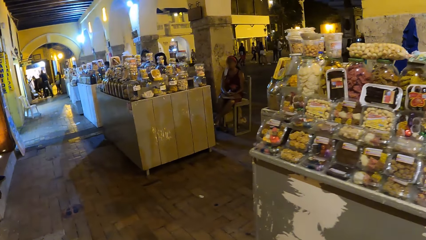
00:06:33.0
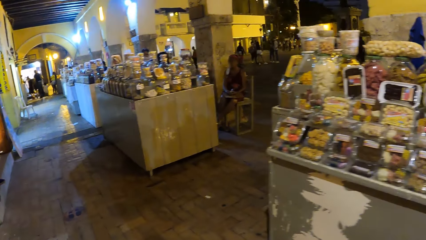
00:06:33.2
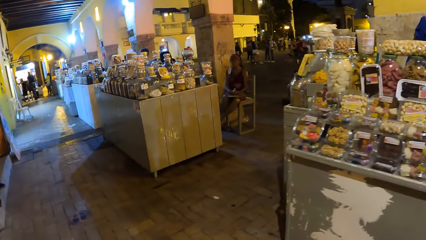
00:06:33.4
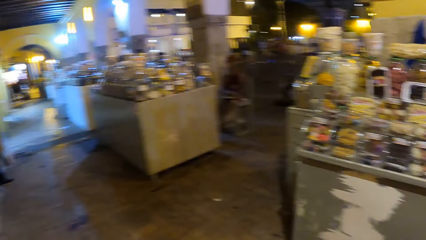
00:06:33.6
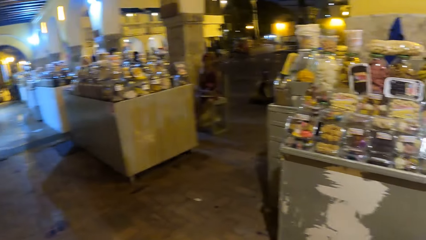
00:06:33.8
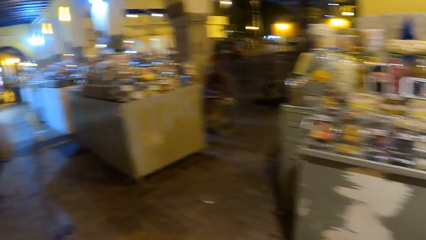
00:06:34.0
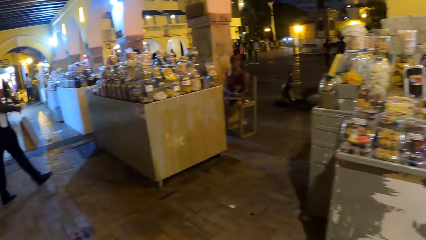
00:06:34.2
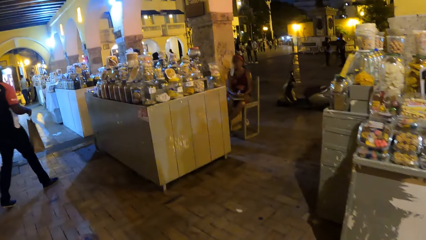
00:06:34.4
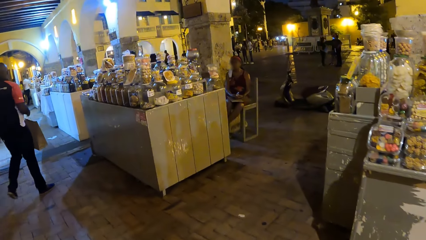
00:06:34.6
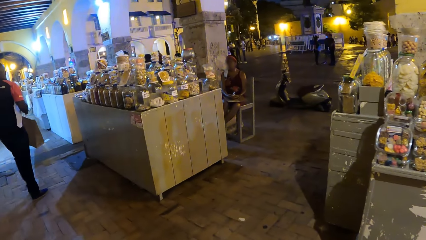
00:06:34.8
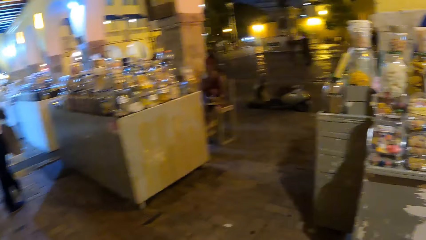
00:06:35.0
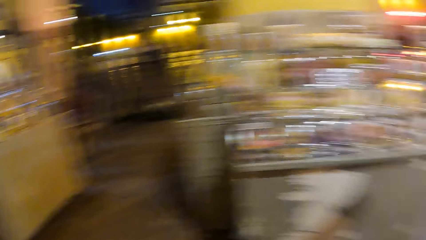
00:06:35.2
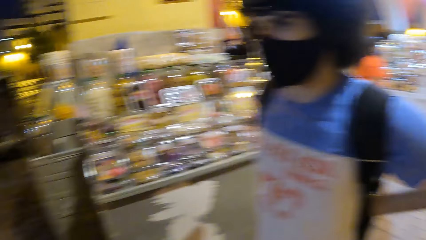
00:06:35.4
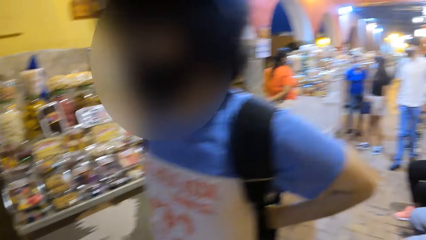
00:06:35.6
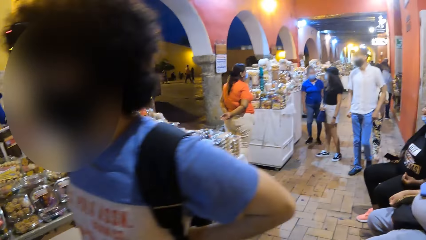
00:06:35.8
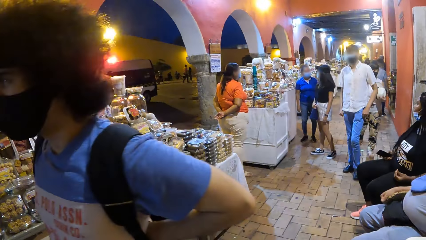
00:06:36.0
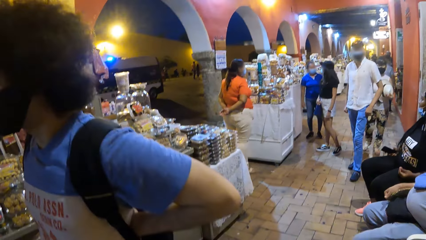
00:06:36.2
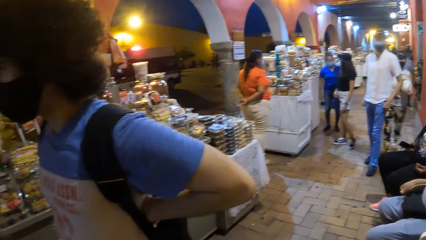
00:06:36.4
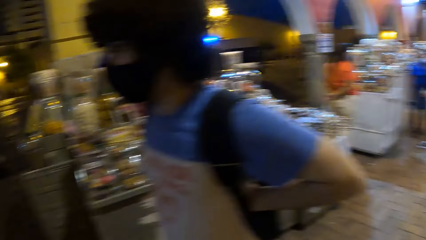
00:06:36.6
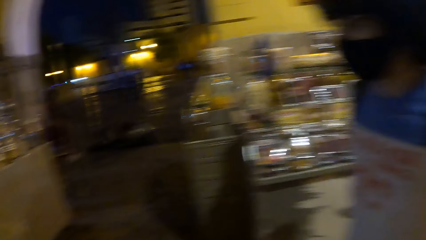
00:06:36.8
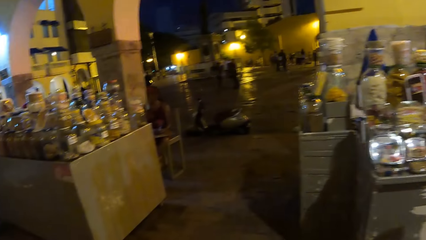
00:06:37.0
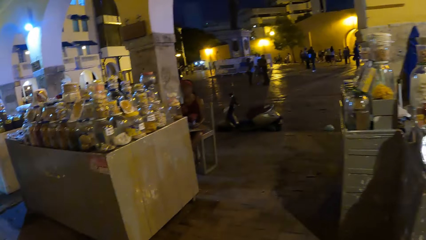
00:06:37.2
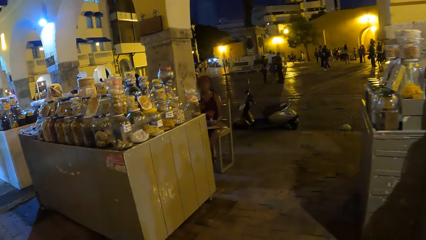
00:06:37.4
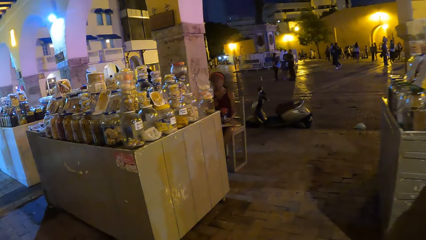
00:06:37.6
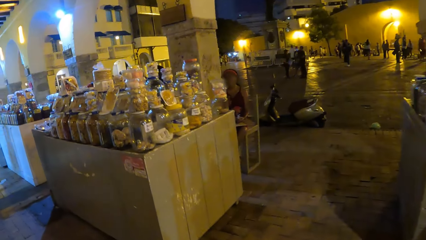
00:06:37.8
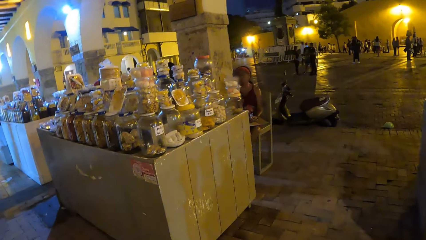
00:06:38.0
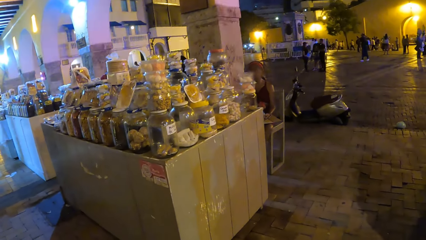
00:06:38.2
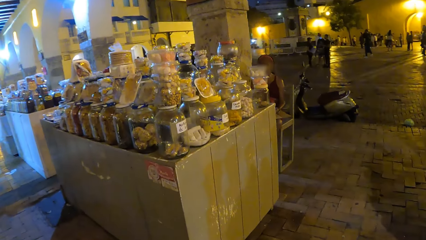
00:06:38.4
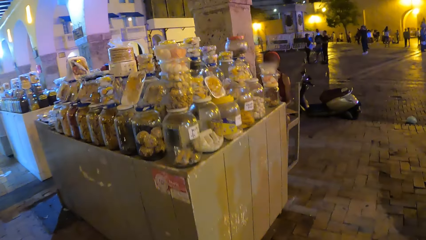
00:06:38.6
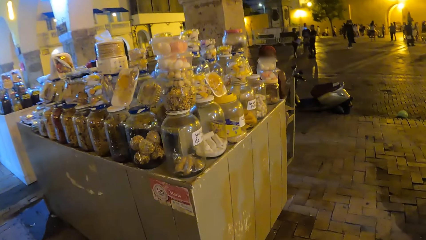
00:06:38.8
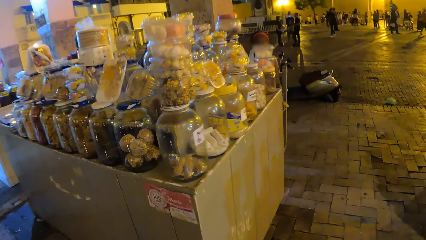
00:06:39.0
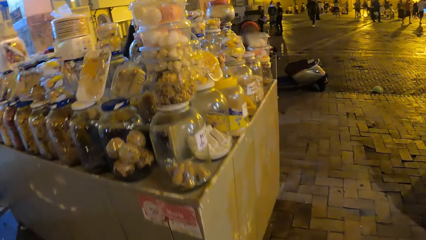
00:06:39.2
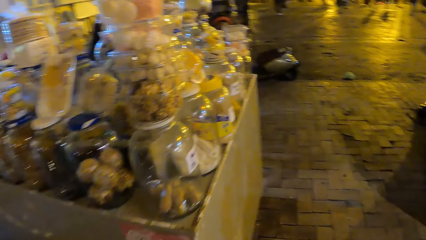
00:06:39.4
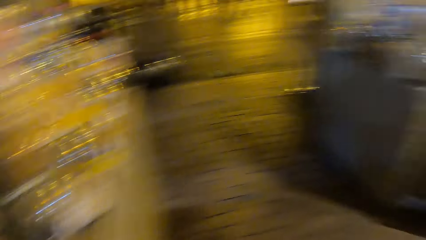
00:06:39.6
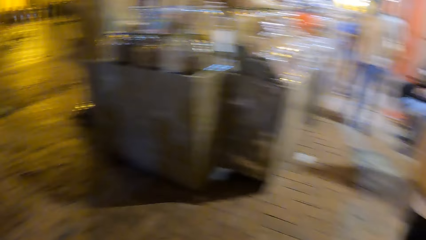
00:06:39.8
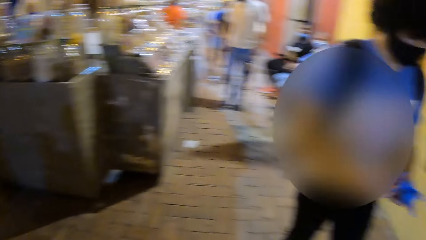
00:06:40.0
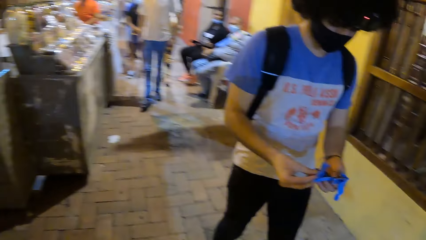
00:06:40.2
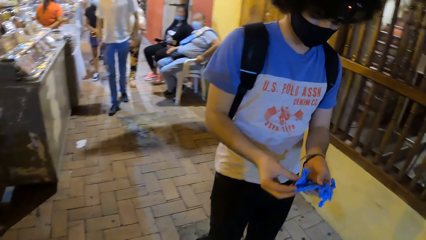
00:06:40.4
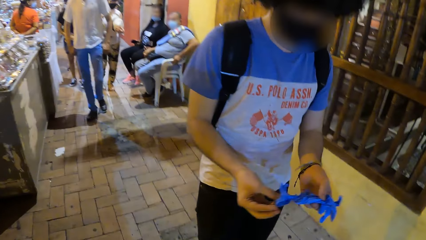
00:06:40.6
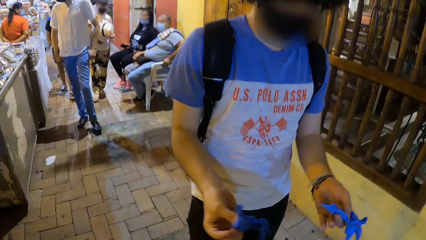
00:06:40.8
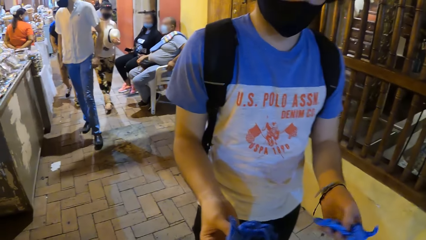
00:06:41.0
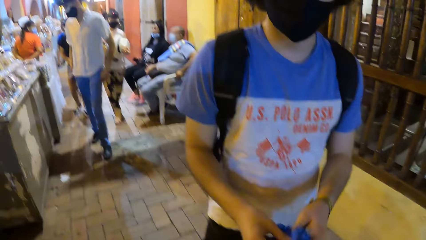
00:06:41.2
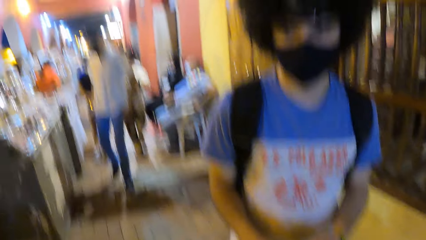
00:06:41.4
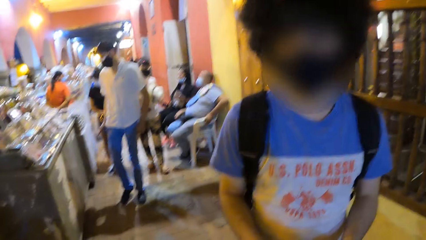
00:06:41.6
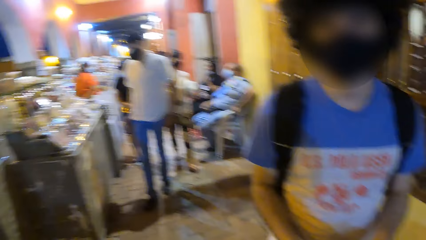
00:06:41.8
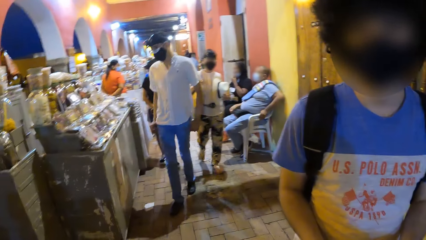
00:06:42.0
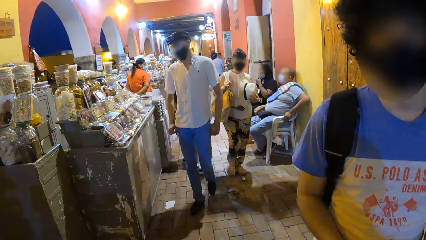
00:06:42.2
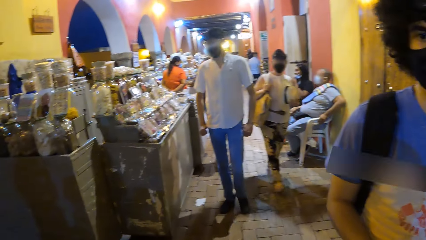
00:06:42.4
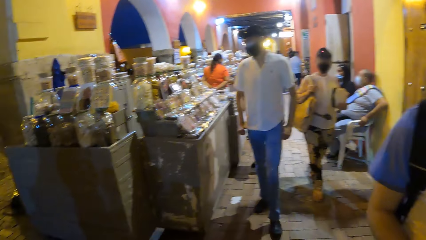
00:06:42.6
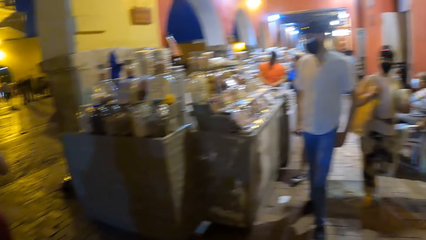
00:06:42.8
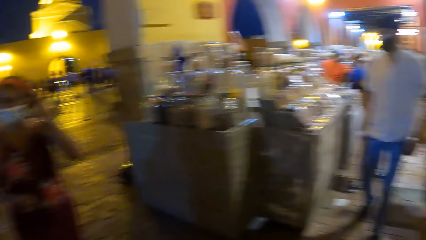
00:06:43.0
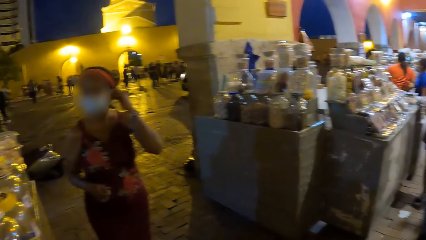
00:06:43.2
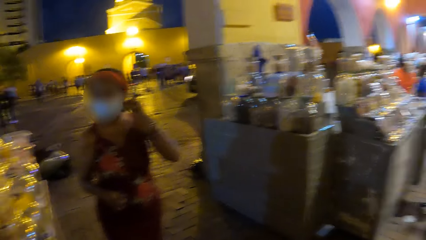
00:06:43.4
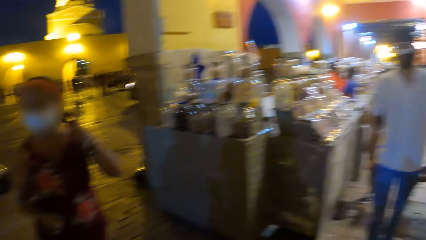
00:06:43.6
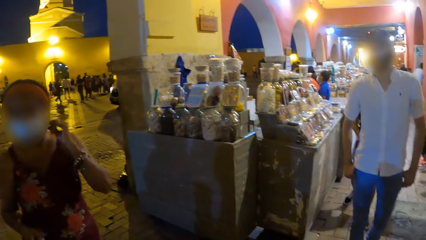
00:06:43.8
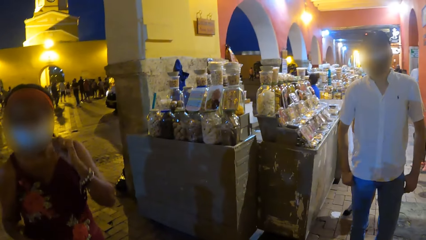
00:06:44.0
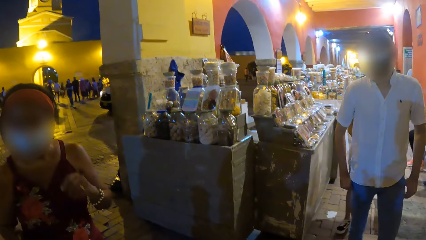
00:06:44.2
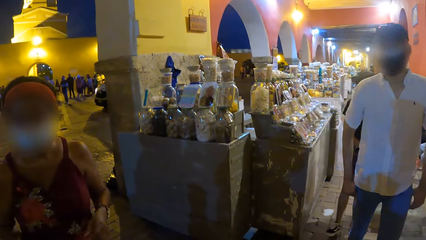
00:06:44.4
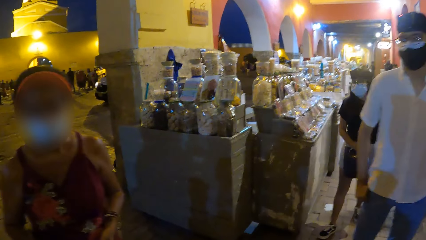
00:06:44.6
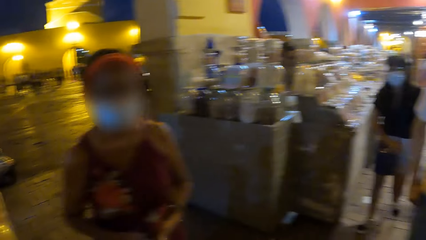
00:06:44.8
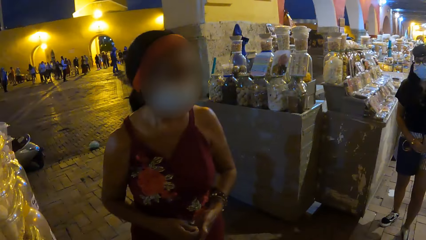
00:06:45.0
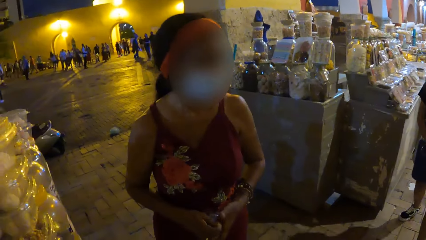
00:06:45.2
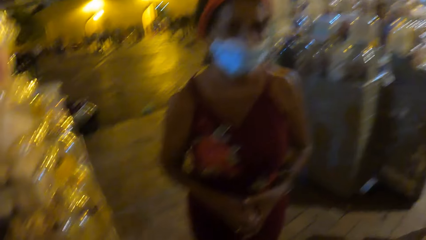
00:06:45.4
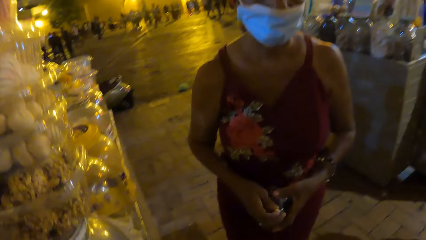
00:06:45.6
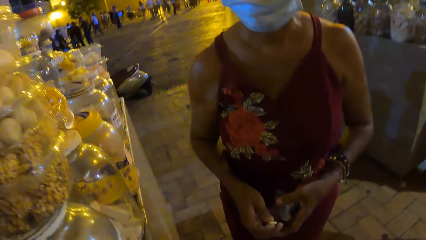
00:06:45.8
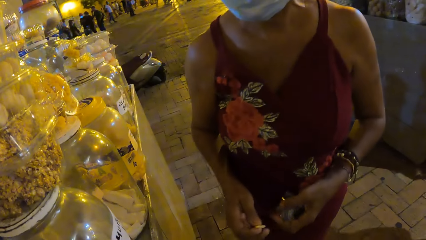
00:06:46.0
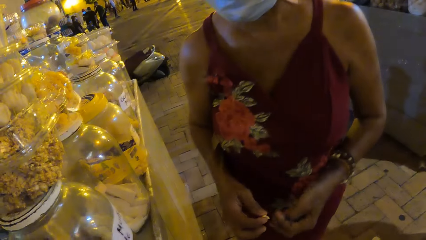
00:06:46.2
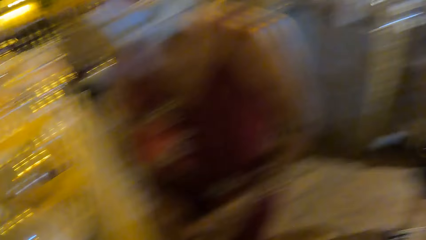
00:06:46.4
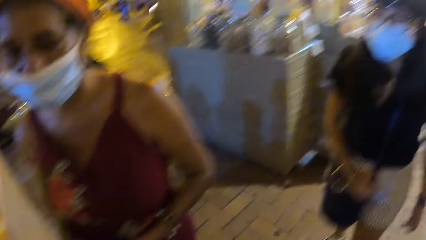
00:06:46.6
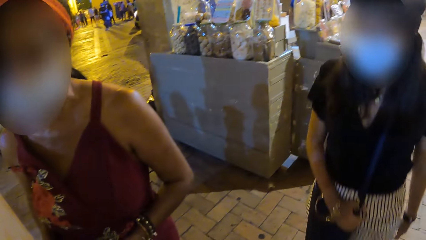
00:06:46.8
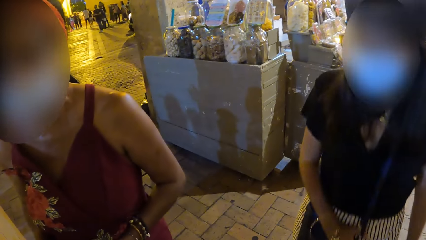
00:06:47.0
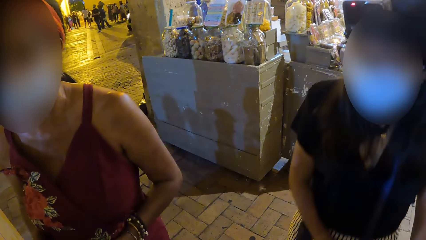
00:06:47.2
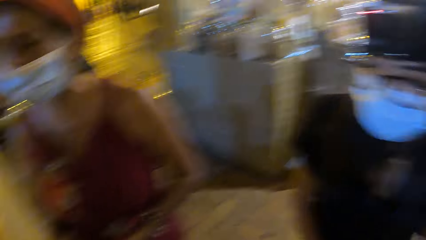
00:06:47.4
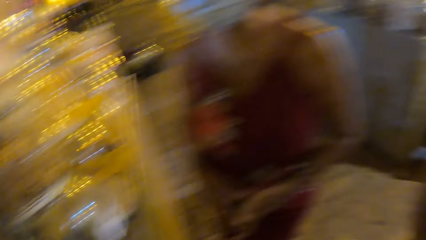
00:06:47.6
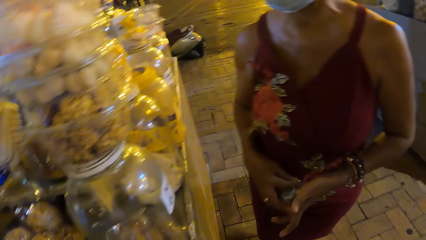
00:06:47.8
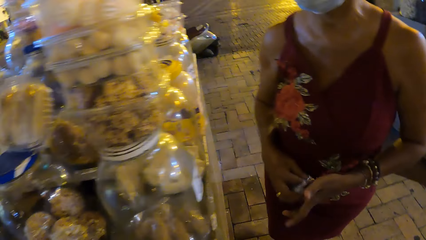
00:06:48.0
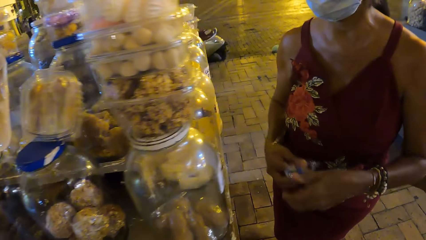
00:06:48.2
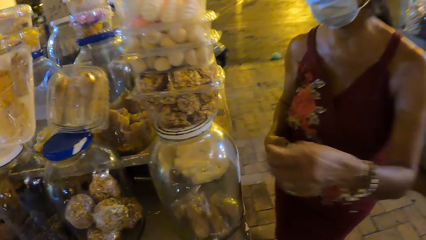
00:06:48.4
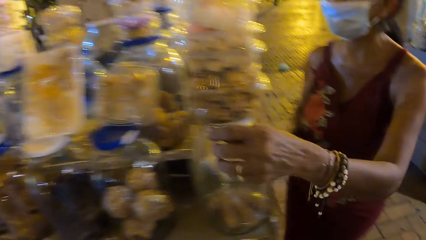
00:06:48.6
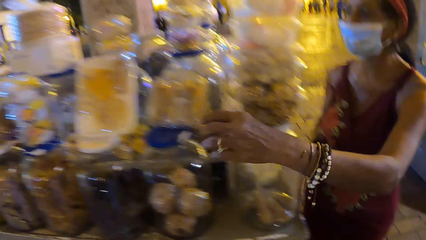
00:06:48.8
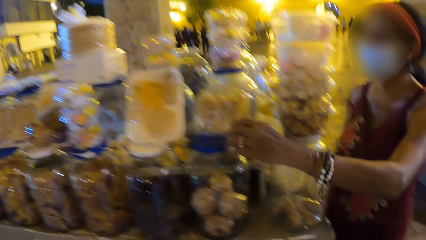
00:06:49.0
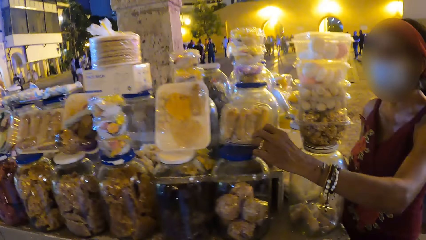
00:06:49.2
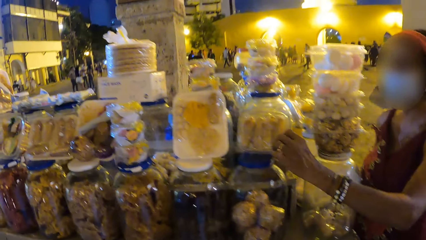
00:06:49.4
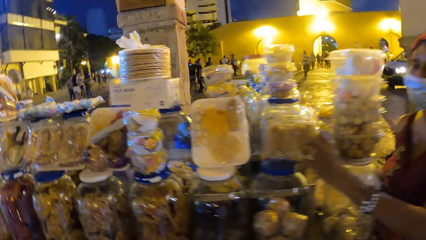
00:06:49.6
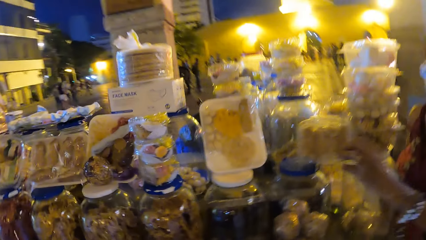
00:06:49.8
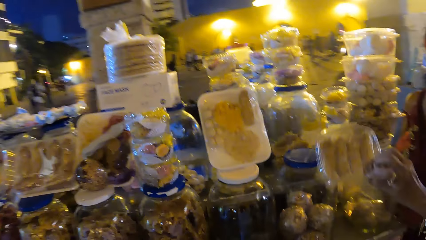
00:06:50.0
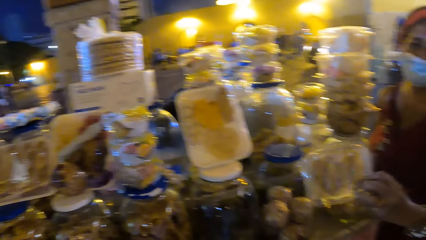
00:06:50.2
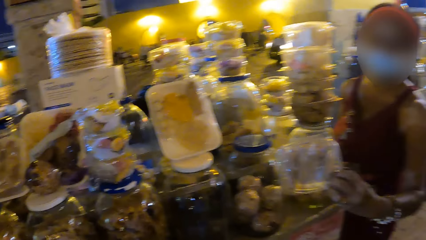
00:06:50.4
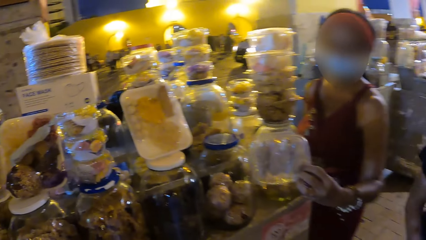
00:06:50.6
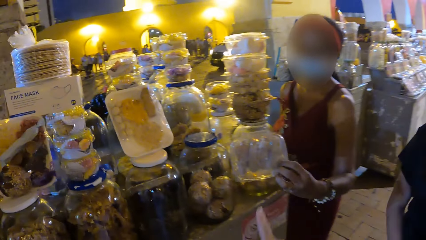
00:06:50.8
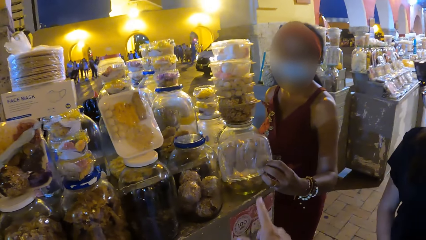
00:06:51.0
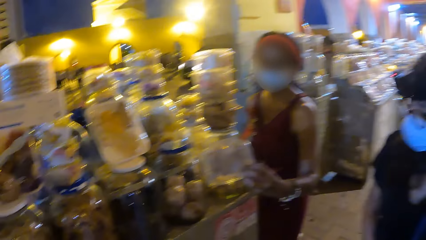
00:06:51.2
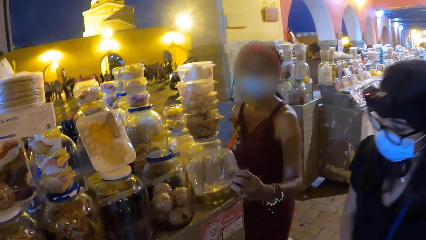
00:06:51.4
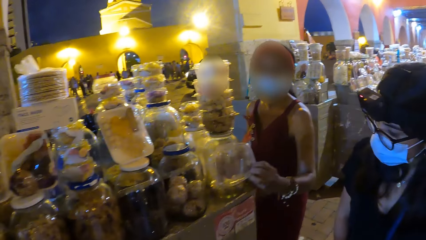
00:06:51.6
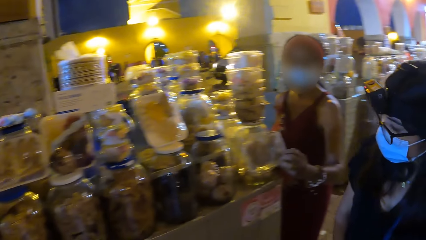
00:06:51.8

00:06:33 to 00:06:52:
The camera wearer moves on the pavement. A vendor stands on a stall. Another vendor sits on a chair. A man holds something in hand. Another man walks with a lady and another lady. The other vendor walks to the camera wearer and interacts with the camera wearer. The camera wearer stands at the stall. The other vendor picks up a packet of snack from the stall and shows the camera wearer the packet of snack.
